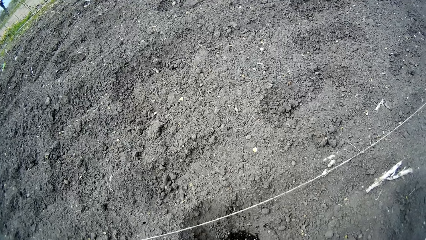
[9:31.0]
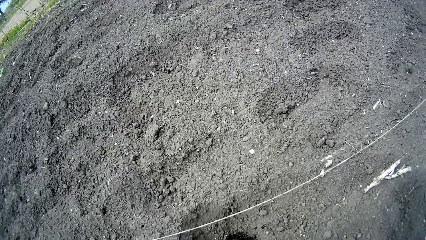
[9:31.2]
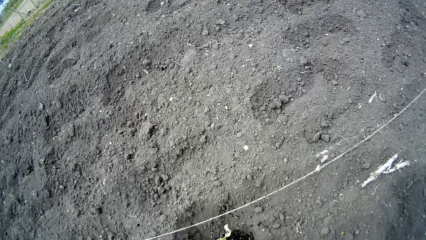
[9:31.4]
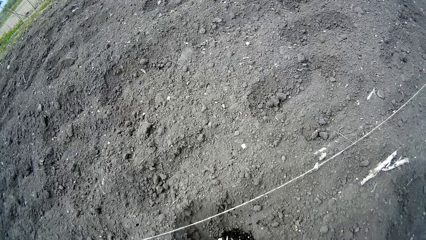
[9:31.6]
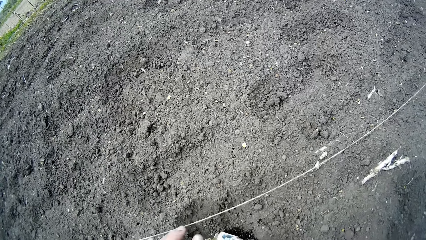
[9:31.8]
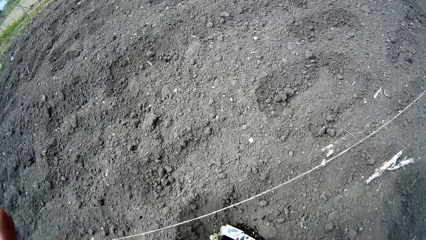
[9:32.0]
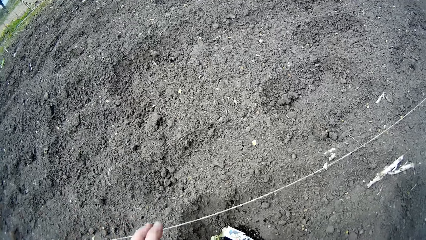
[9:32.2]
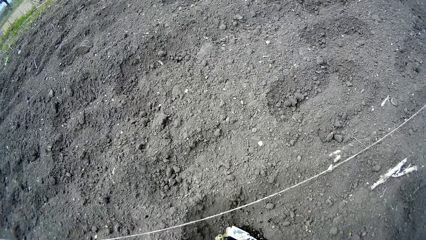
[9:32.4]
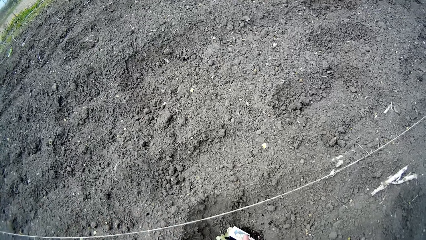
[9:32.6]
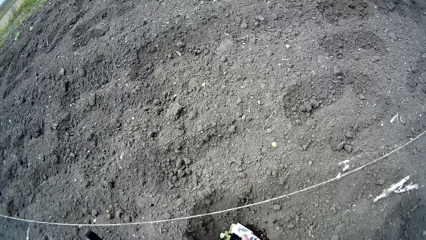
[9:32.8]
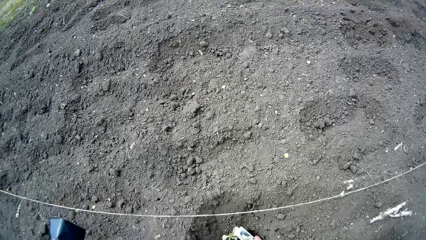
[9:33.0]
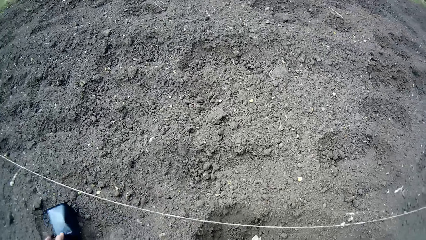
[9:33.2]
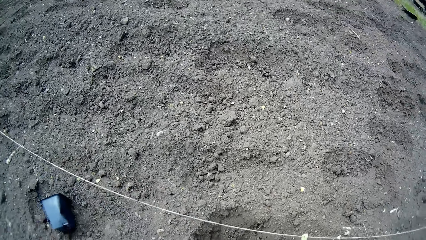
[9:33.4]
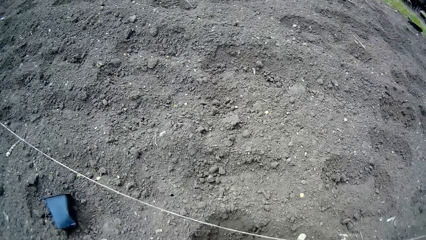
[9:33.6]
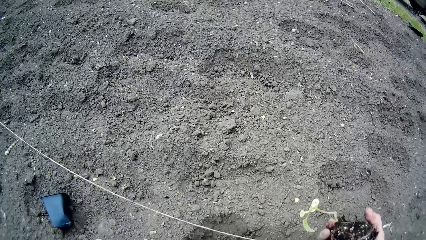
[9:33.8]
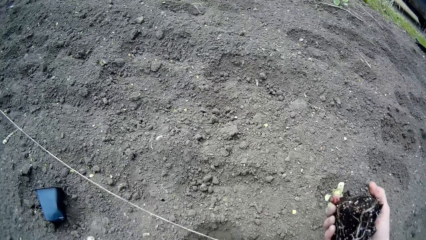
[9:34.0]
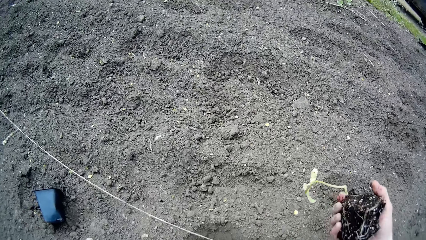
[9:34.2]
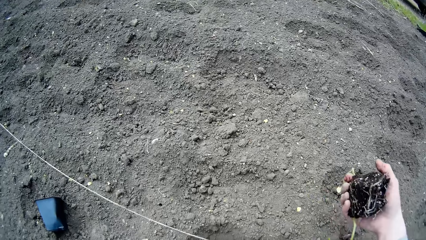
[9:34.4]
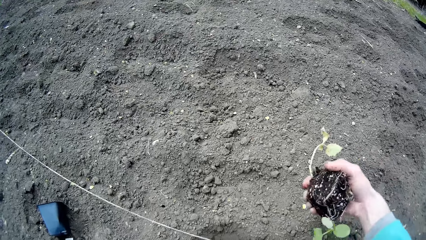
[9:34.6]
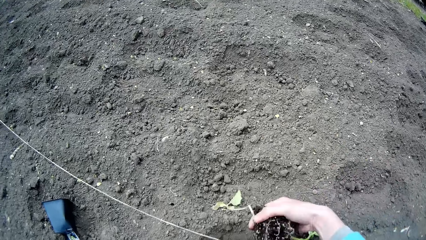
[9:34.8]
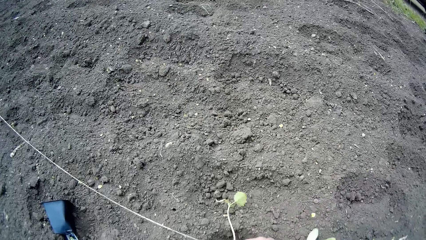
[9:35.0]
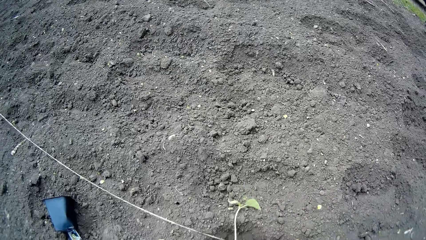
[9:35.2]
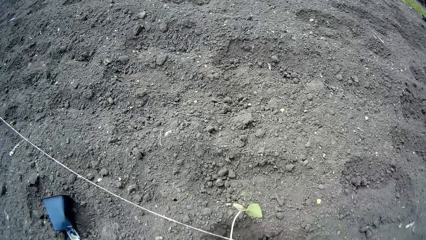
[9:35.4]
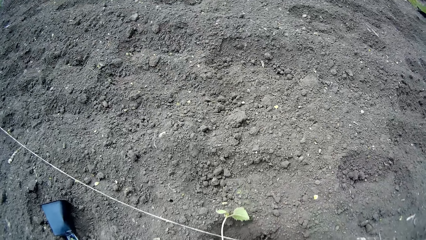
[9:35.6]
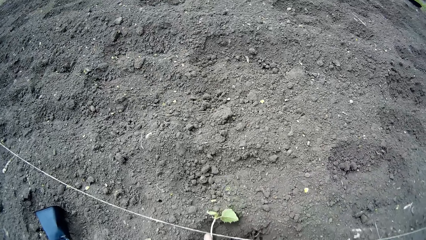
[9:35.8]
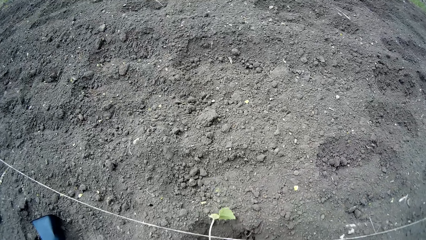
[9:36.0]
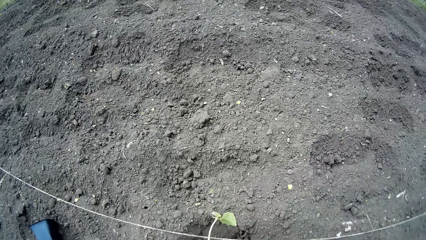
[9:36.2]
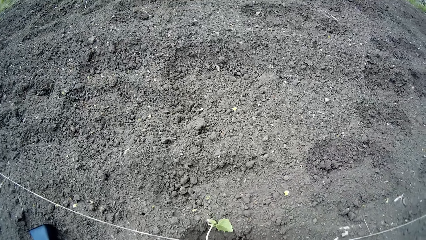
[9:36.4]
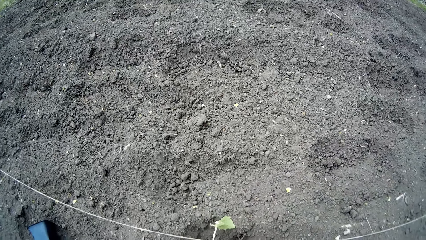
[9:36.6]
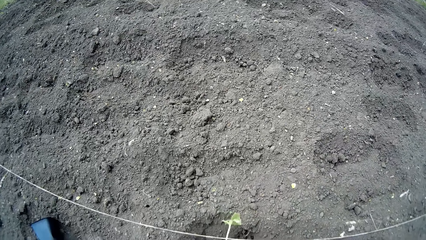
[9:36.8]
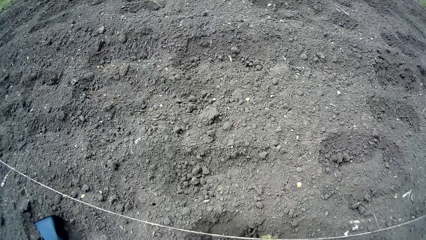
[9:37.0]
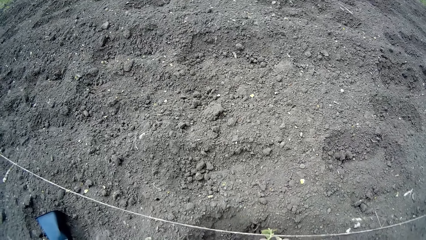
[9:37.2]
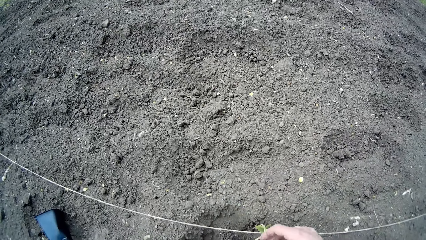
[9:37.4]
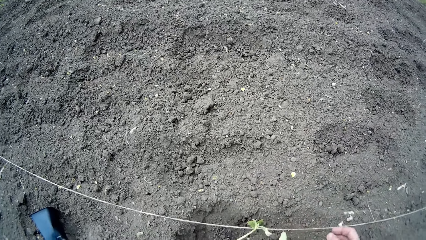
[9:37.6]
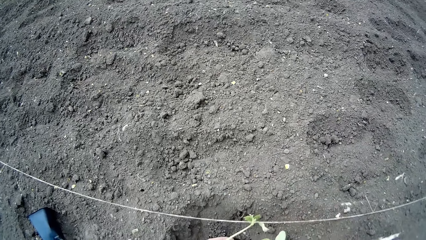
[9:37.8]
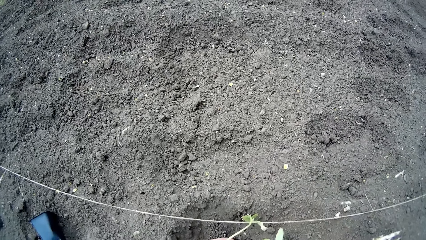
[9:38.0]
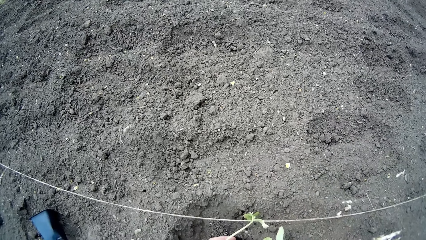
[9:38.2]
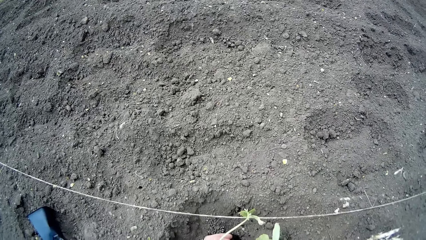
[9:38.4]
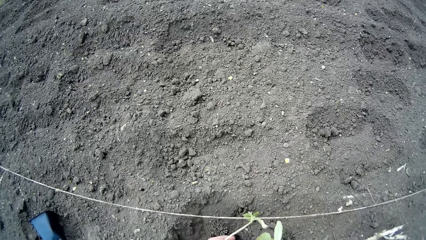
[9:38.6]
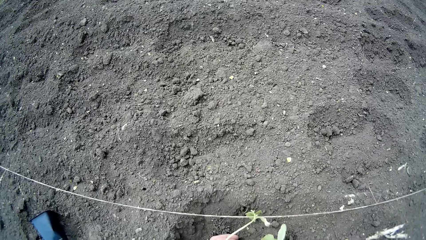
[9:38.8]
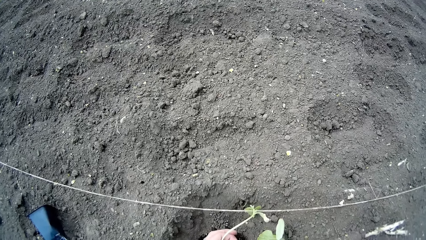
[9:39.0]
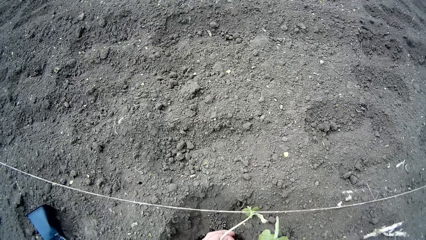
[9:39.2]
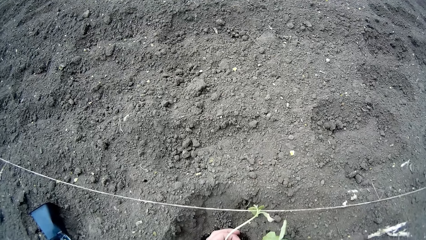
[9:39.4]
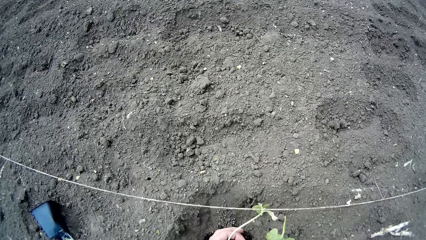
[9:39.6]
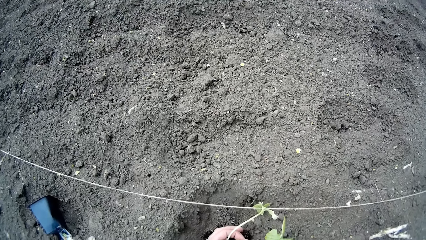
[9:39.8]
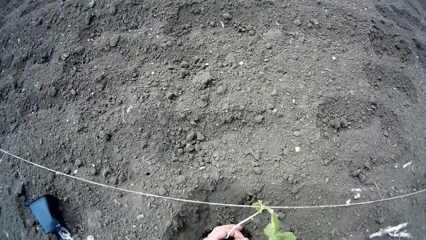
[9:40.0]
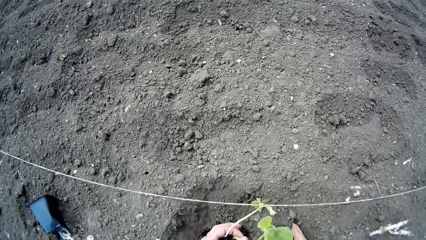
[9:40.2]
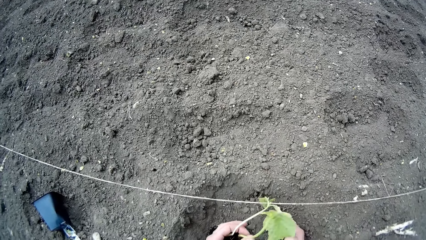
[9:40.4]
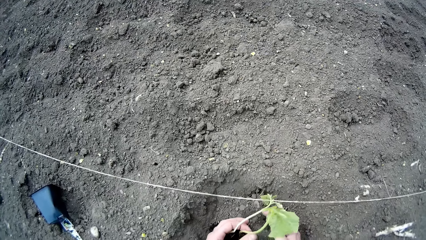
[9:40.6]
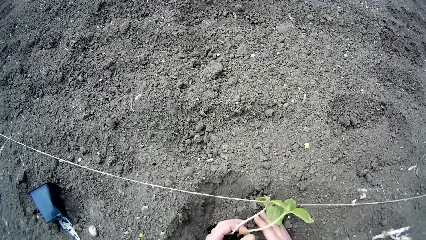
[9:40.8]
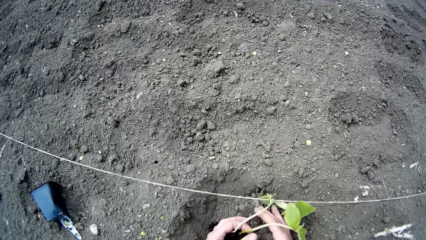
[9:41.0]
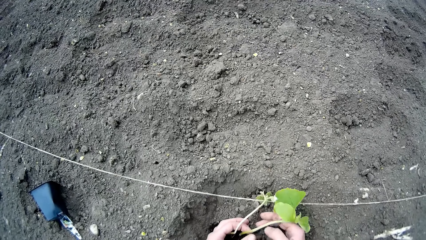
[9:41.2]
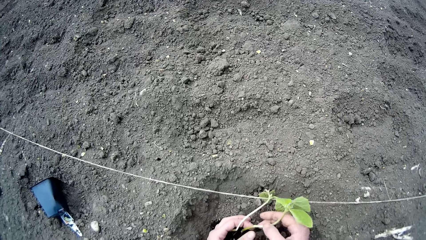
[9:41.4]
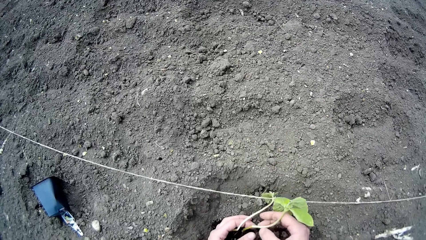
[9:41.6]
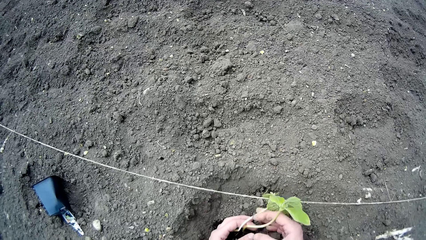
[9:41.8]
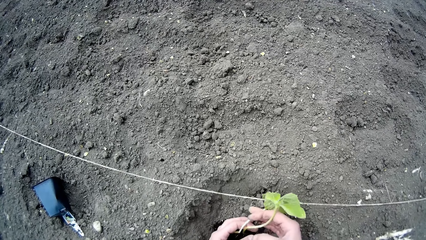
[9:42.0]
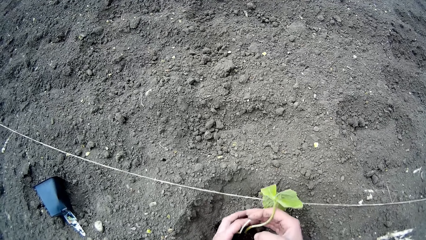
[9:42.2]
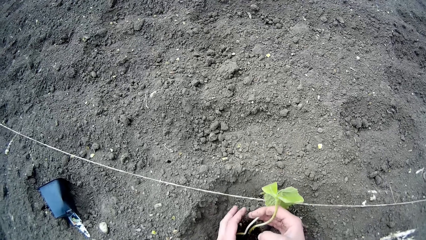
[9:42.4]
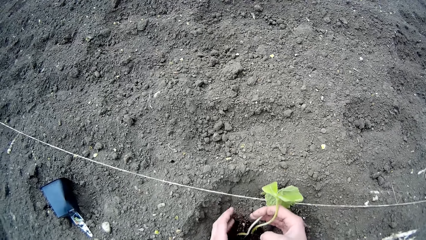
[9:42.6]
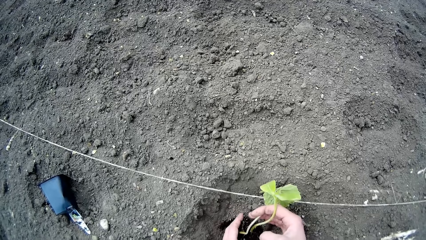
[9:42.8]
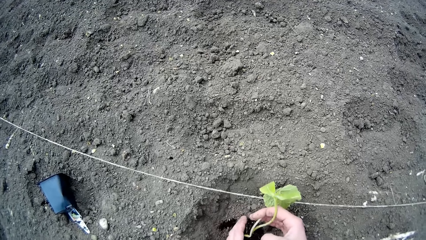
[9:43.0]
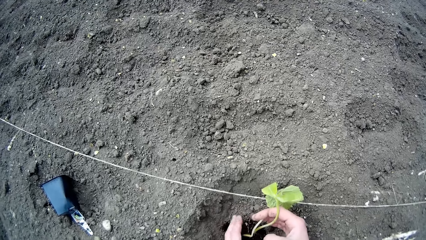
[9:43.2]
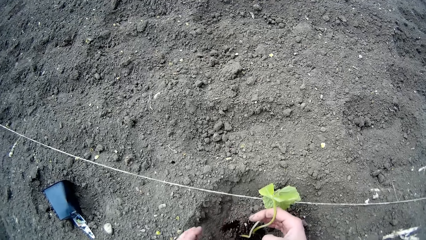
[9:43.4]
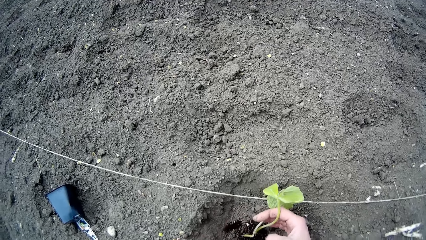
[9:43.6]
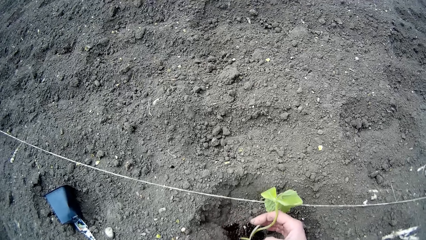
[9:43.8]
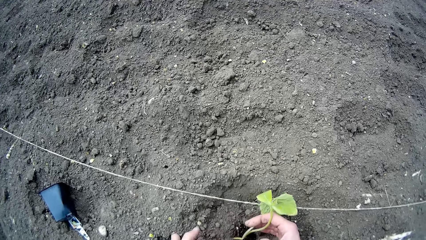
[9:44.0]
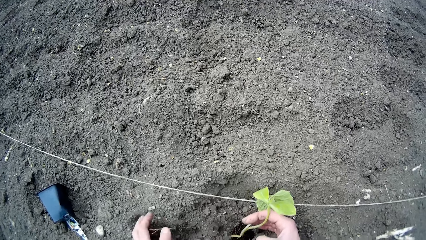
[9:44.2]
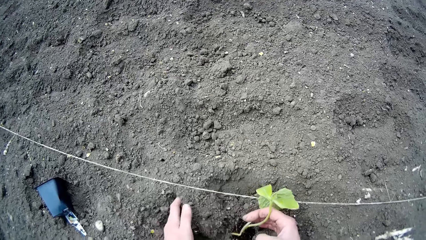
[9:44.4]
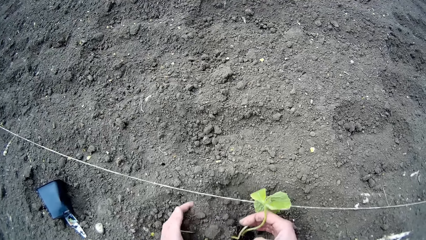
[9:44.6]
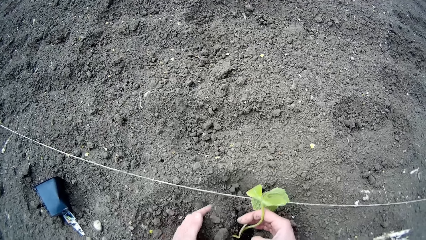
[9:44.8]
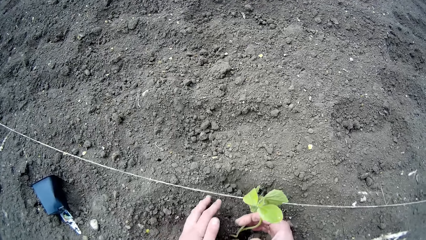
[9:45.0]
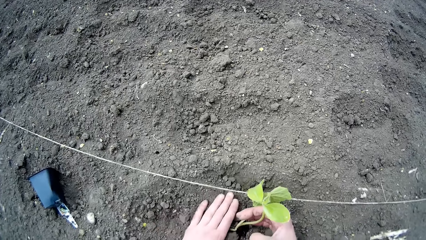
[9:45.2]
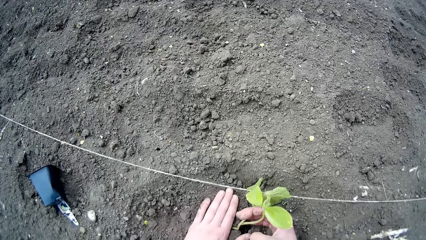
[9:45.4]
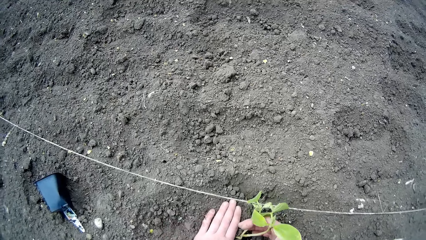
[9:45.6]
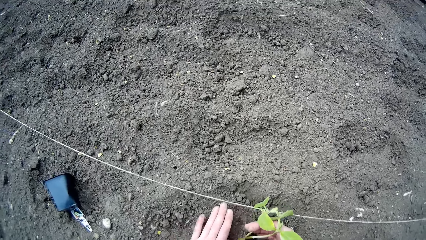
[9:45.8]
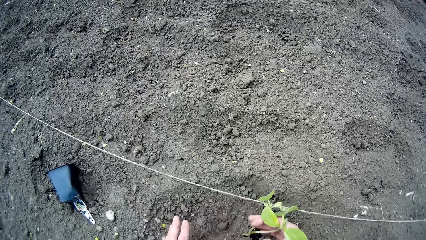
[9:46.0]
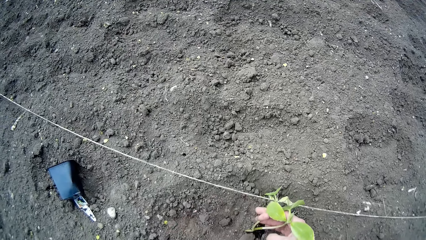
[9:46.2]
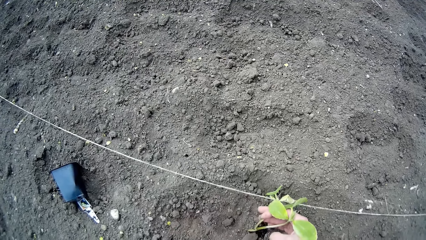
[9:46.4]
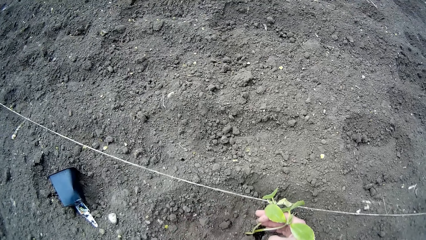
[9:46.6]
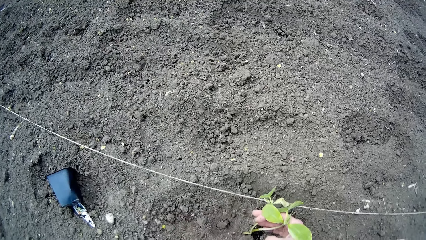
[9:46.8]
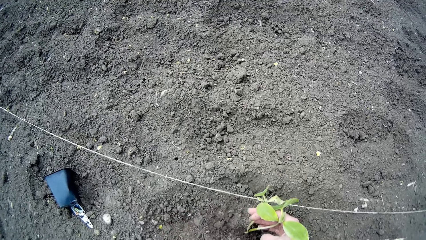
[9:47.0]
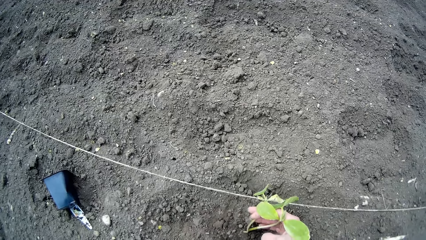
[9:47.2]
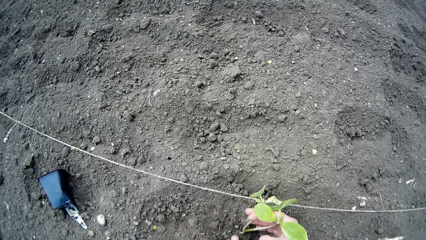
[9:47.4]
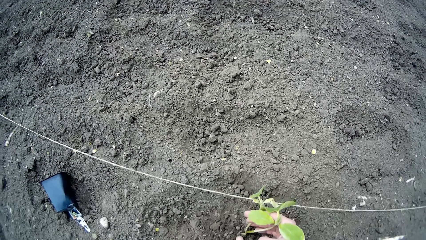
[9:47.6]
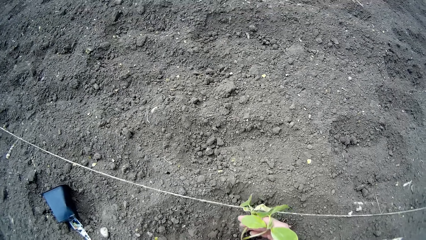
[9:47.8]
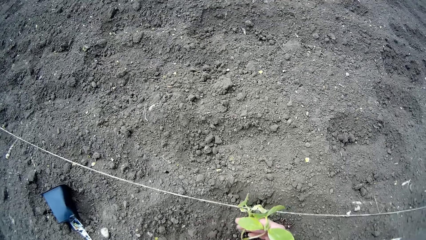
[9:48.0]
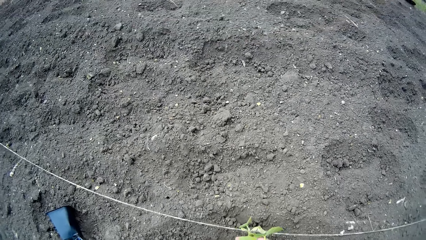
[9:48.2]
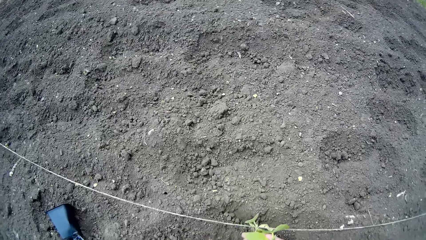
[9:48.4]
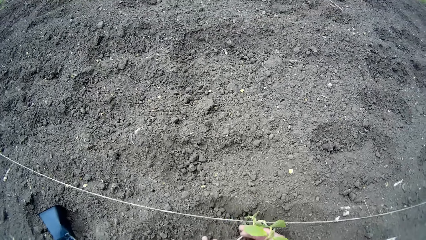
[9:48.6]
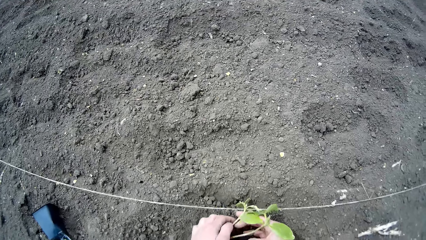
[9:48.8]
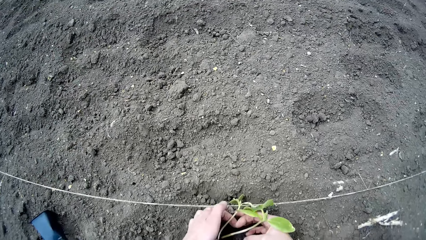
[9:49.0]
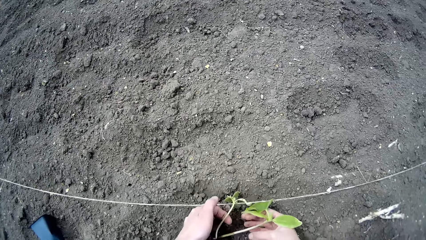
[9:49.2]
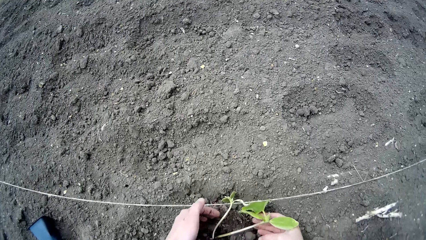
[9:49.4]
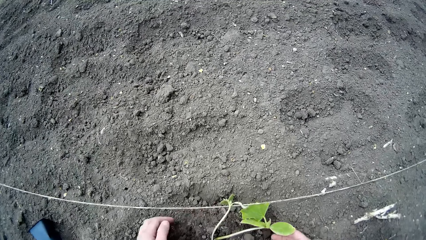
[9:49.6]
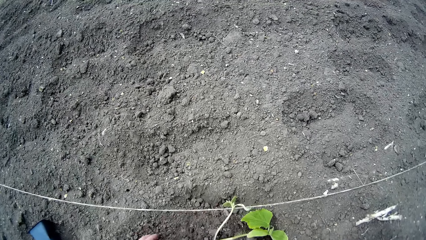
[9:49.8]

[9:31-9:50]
The camera wearer throws the plastic container on the floor. She puts a plant inside the hole on the floor with both hands. She covers the plant root with some sand with her left hand.
